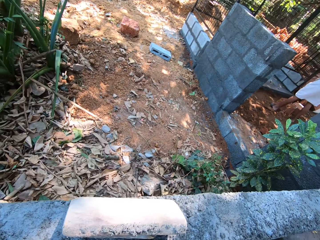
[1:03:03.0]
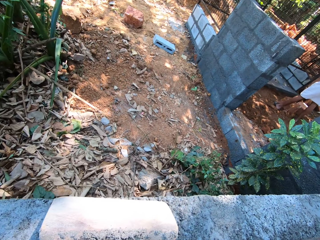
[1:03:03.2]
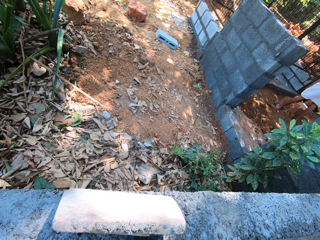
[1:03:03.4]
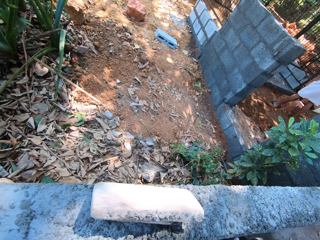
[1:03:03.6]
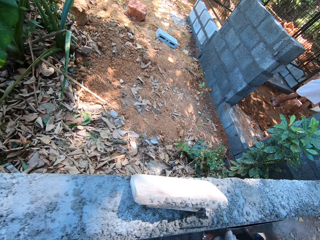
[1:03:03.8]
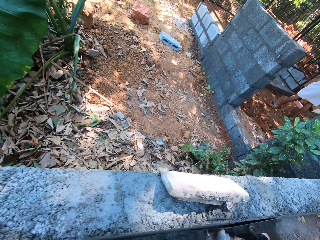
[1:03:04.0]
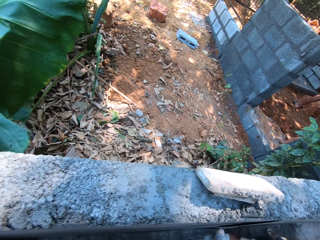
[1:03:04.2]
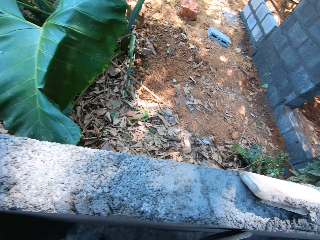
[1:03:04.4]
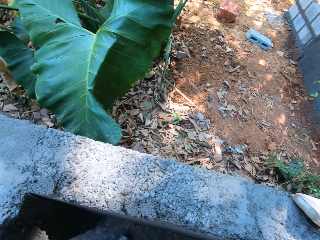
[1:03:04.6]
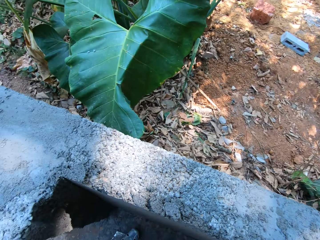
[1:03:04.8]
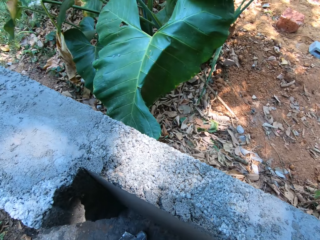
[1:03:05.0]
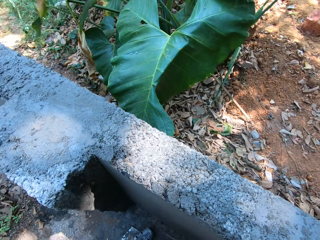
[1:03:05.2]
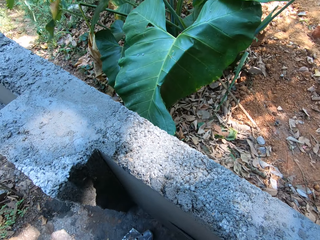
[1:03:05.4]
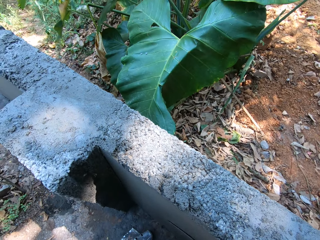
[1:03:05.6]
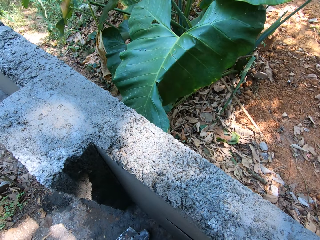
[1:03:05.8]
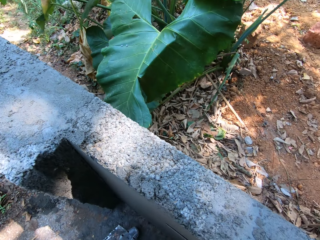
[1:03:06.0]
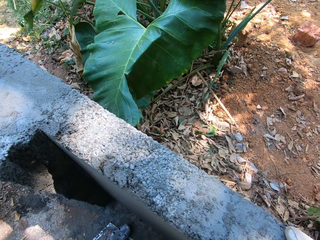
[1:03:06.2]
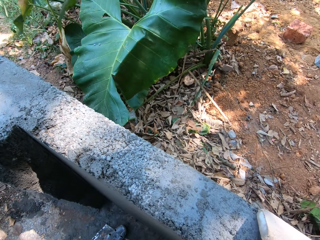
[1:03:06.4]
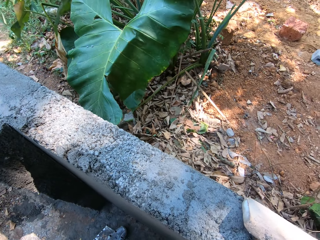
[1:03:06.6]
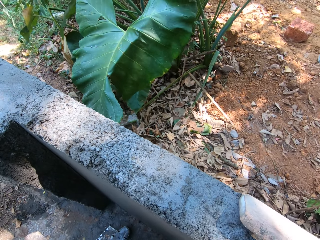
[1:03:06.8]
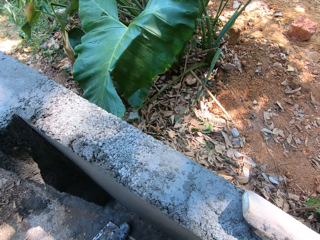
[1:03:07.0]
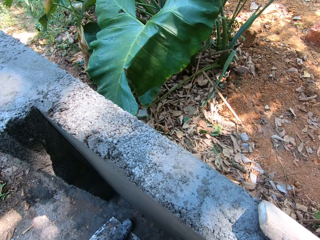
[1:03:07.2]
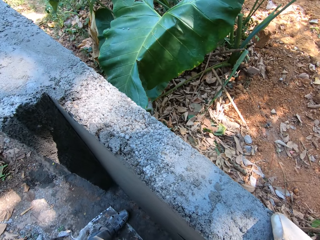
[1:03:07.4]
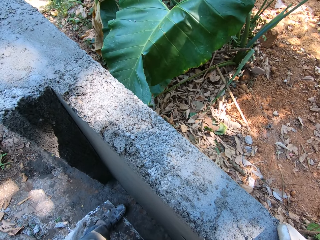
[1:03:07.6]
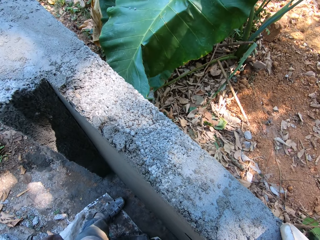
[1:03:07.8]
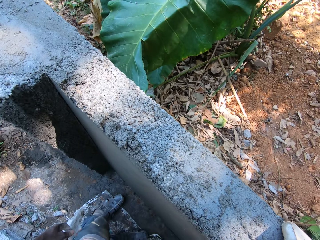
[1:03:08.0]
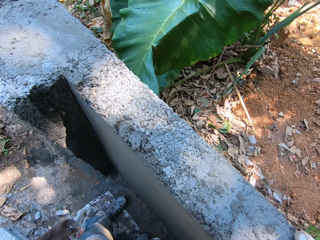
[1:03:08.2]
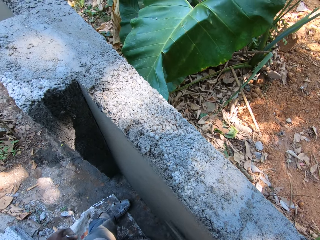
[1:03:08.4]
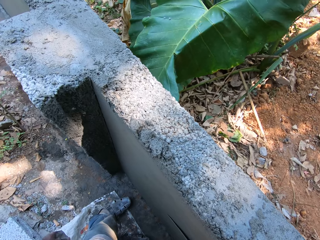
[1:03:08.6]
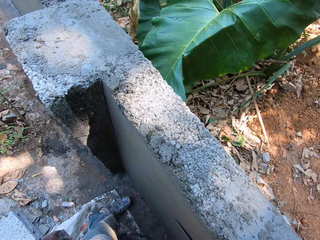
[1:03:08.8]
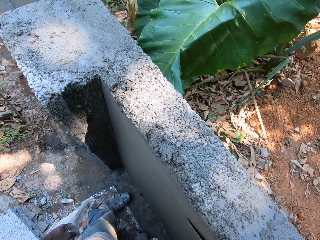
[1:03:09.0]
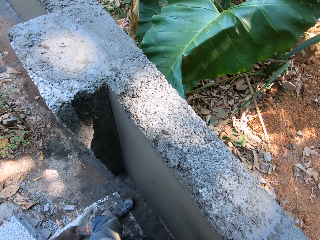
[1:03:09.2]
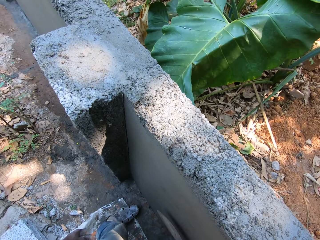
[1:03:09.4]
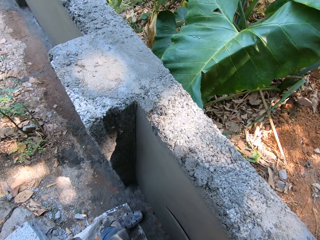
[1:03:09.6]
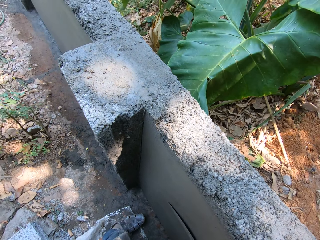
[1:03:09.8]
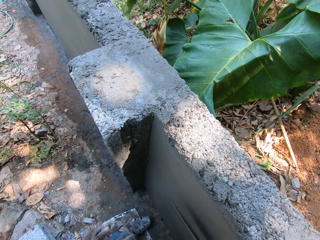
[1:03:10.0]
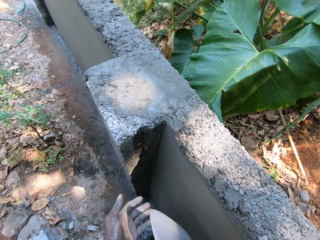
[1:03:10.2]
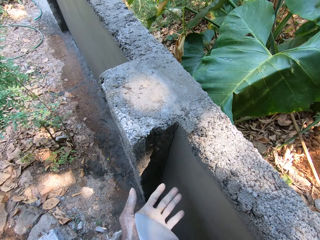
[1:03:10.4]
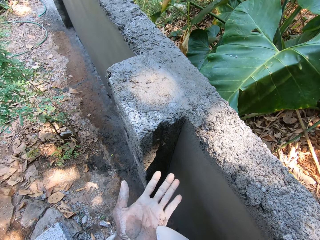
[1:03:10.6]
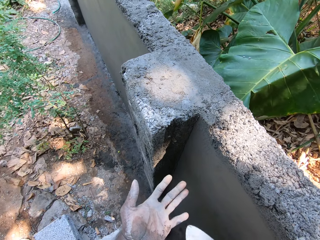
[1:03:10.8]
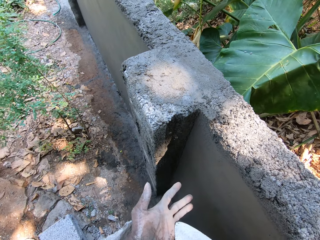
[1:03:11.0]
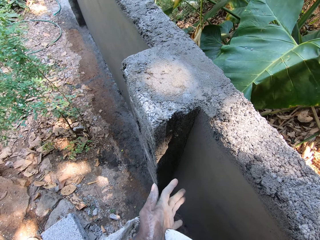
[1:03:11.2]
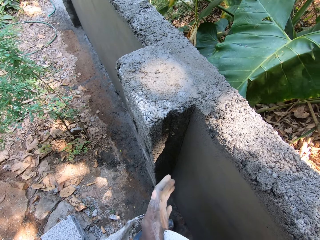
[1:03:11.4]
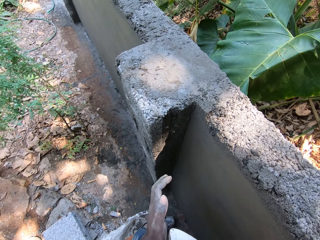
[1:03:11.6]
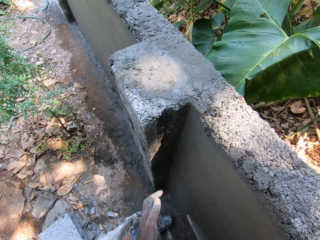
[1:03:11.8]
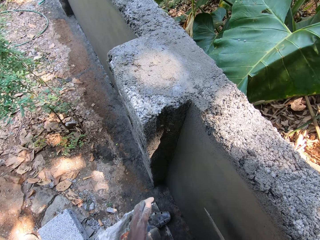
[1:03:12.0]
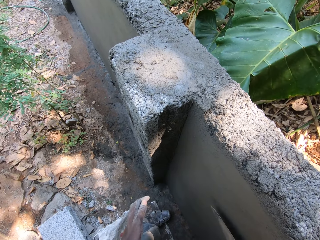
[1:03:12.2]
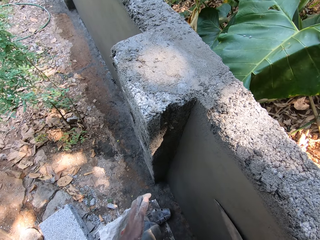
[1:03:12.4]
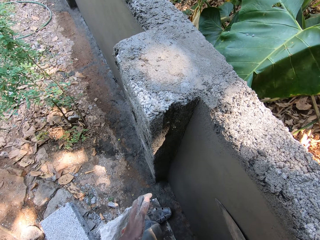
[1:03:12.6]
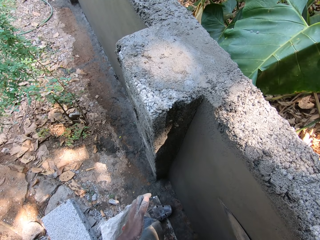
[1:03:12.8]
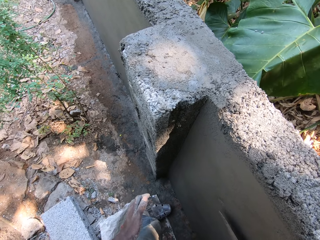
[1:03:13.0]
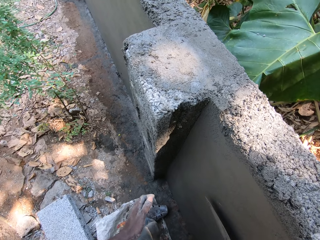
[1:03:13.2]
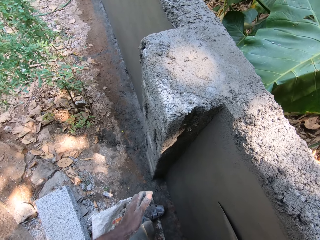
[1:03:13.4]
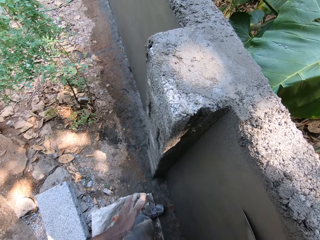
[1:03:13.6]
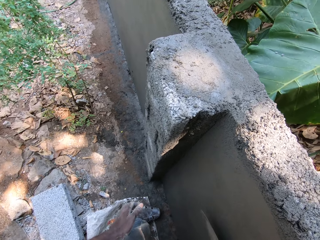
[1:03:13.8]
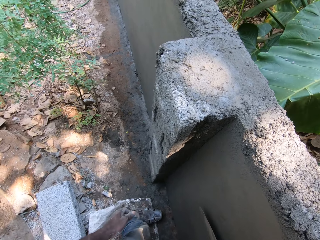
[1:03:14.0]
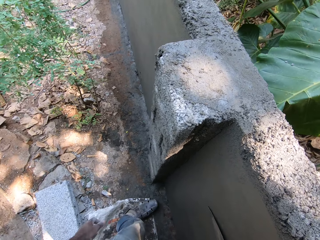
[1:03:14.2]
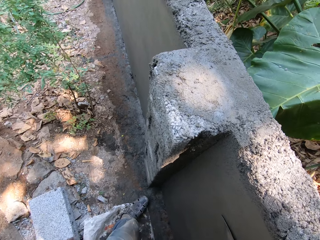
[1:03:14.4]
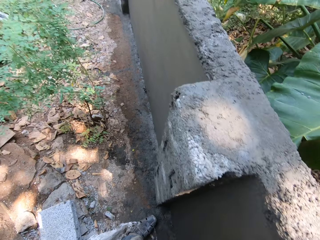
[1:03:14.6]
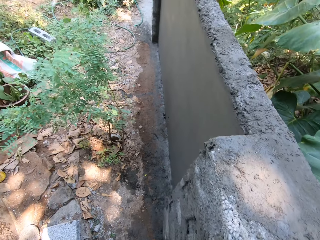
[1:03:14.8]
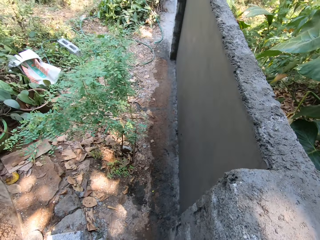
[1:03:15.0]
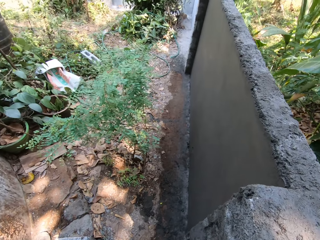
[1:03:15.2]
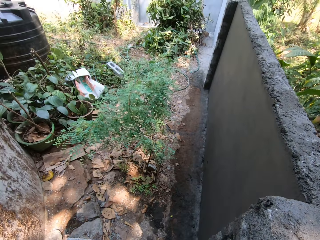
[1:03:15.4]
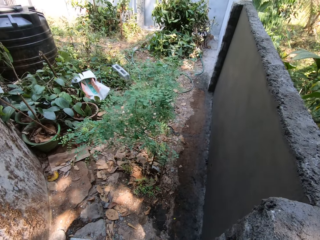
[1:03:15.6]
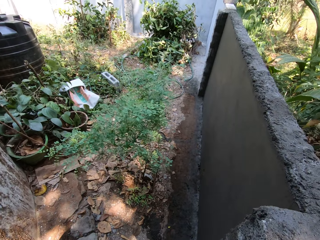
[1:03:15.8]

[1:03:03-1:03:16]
The camera wearer rubs the hand trowel on his left hand. He scoops up the mortar from the palm. He rubs the wall with the hand trowel in his right hand. He applies the mortar to the wall.

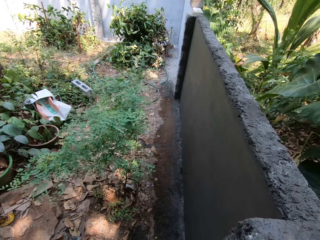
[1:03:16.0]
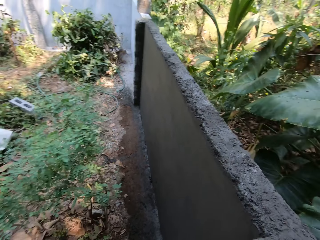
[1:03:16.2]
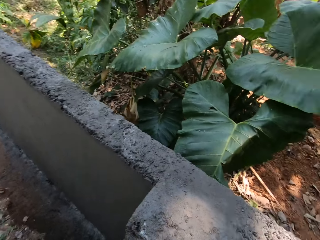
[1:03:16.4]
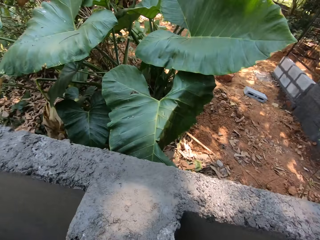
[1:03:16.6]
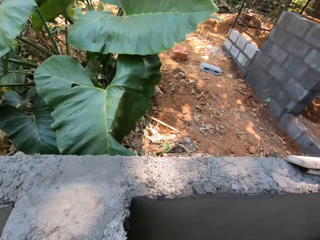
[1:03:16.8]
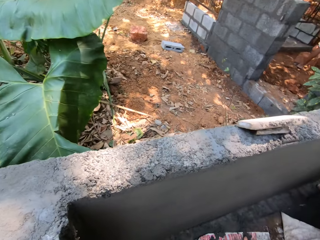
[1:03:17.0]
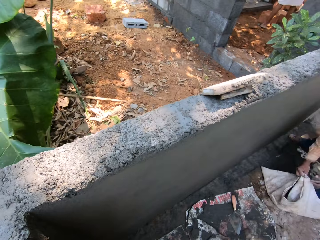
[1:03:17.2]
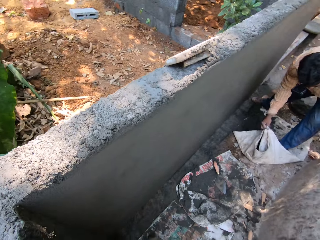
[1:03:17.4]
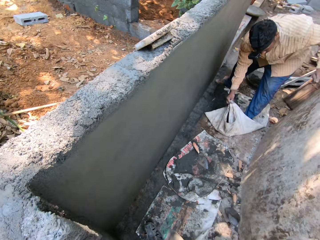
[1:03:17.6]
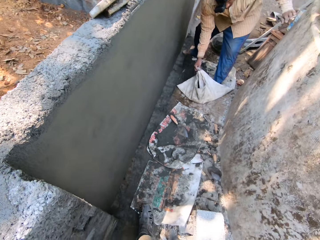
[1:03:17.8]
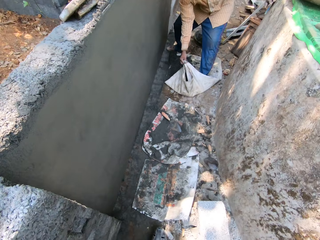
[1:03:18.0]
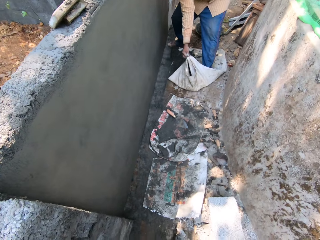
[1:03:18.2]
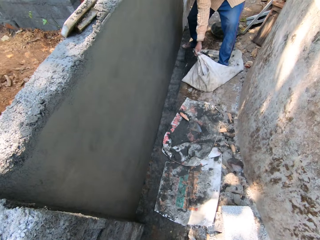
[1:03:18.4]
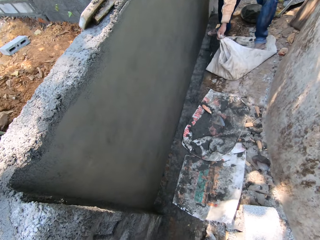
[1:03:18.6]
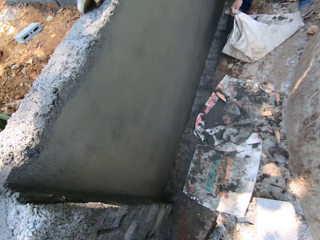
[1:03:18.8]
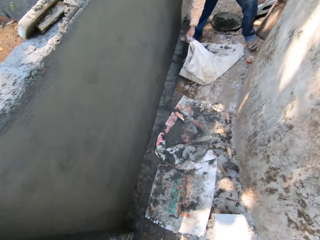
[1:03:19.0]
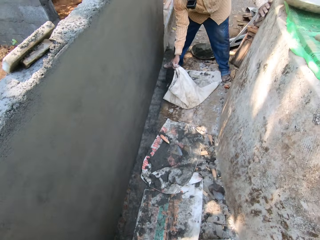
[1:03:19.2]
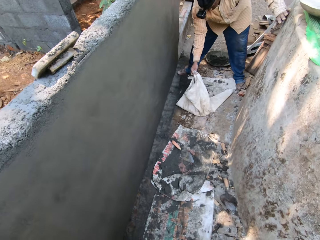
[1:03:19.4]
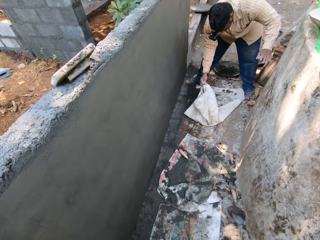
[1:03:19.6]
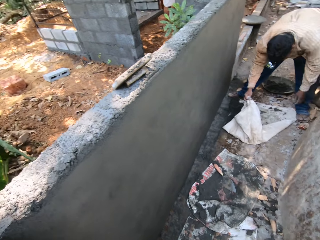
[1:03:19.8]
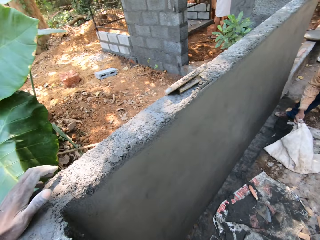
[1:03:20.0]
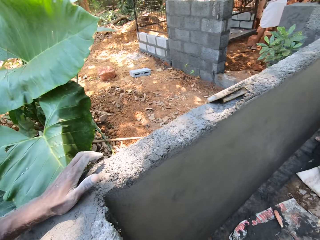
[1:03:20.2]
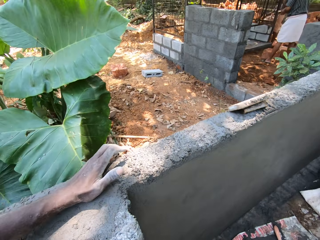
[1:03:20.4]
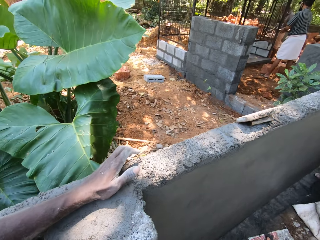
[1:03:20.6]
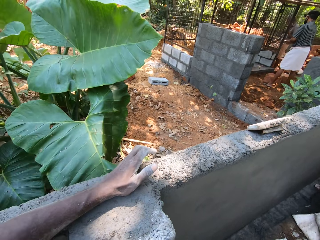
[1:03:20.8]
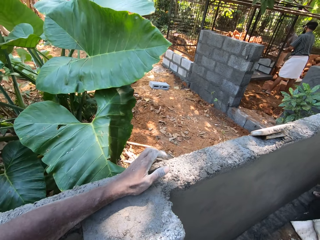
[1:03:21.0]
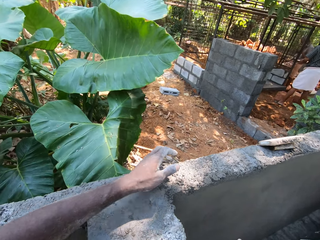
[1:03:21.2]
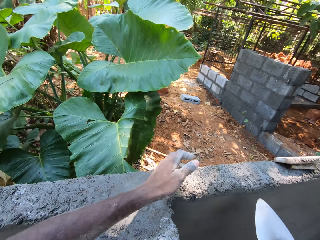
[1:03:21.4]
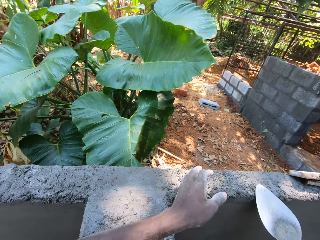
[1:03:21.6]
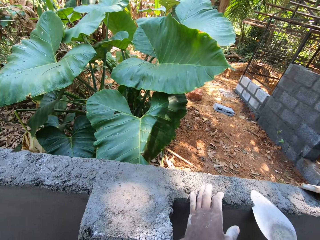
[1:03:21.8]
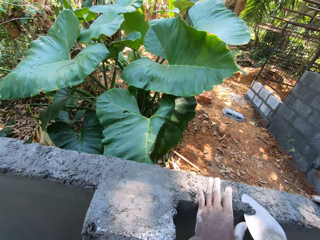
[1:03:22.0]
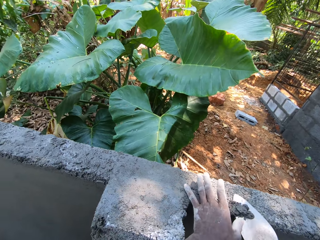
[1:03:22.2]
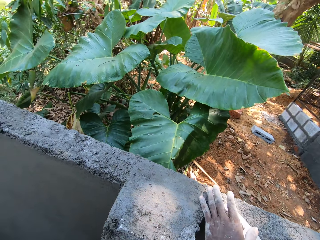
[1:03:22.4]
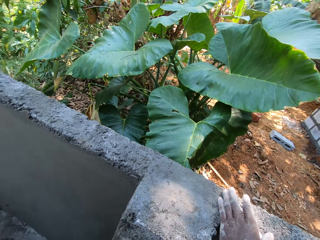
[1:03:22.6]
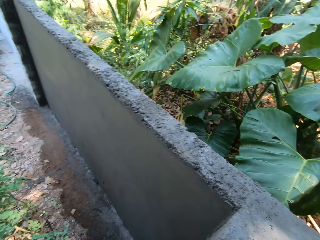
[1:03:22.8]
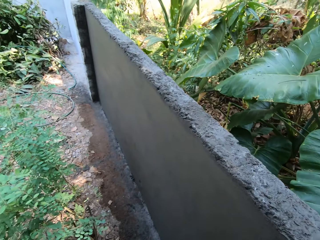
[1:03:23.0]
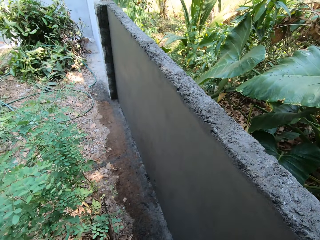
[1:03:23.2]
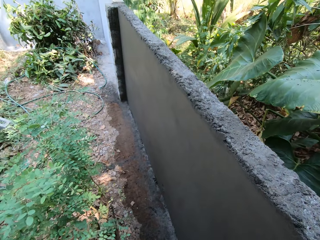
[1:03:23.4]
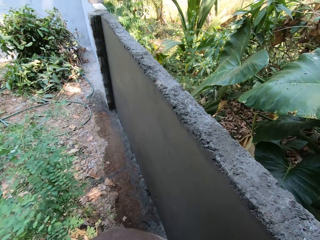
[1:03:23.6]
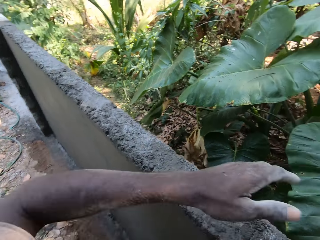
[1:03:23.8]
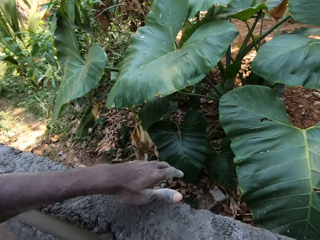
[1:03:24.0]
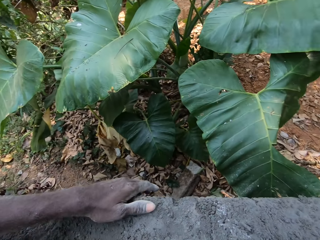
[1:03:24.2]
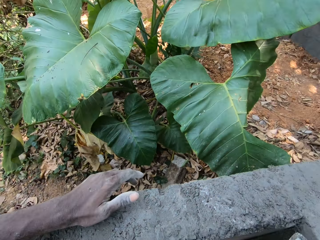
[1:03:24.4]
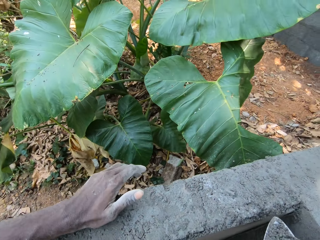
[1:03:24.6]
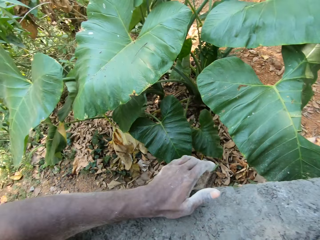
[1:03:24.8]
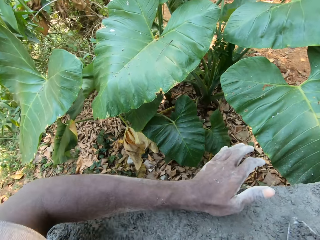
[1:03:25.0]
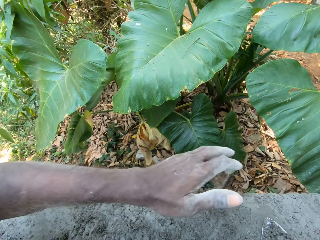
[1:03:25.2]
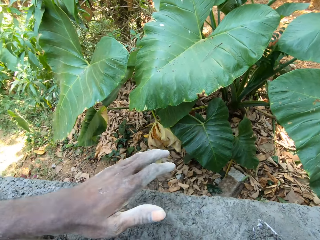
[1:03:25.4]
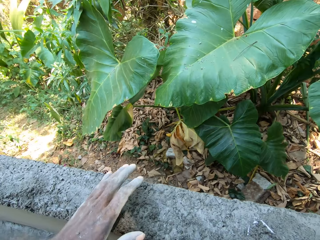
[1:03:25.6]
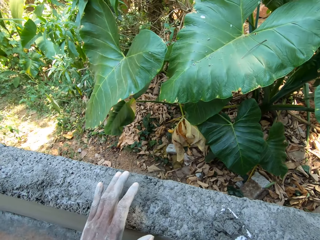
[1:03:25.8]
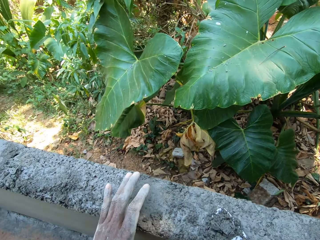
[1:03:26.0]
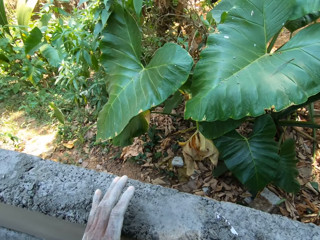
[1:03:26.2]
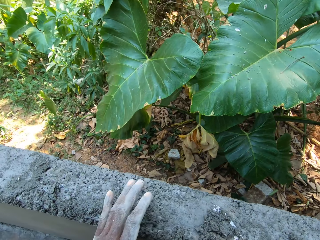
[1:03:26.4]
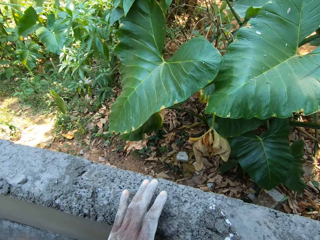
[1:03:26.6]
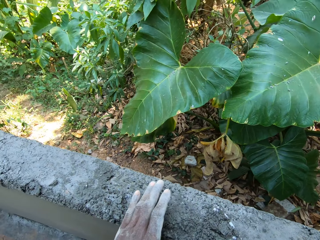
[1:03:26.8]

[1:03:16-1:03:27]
The camera wearer looks around. A man holds a bag on the floor with his right hand. The camera wearer converses with the man. He scrapes mortar from the fence with the trowel in his right hand and his left hand. He puts his left hand on the fence. He scrapes the mortar from the fence with the trowel in his right hand.
